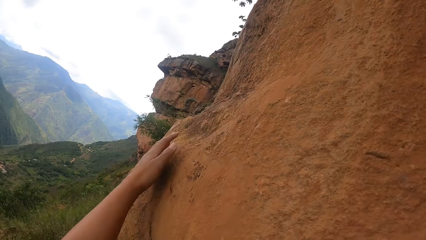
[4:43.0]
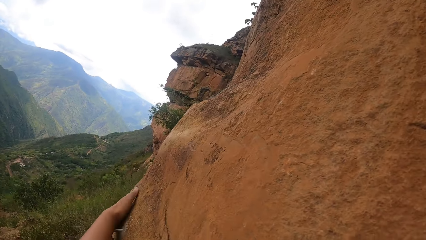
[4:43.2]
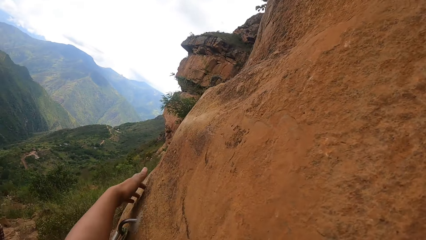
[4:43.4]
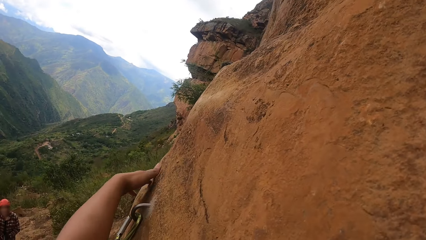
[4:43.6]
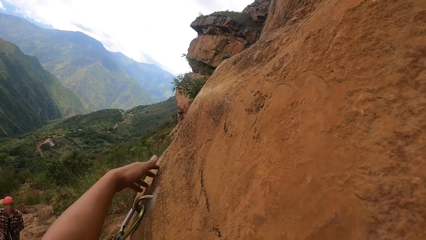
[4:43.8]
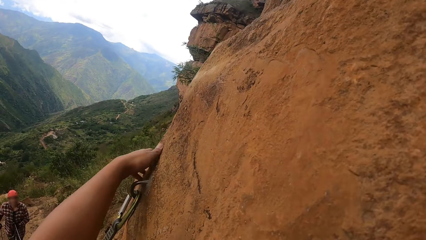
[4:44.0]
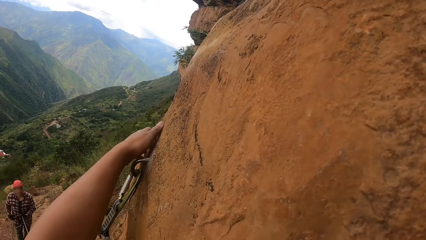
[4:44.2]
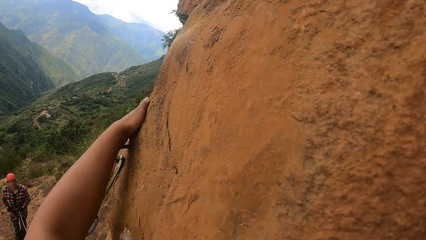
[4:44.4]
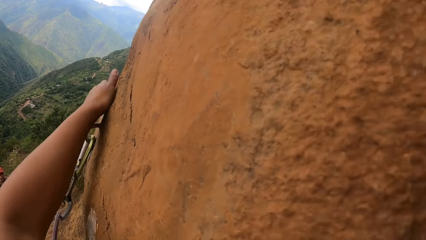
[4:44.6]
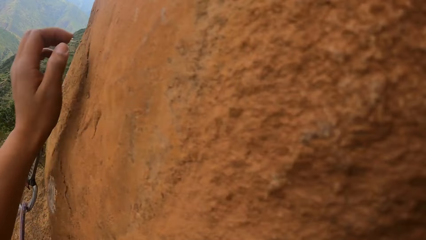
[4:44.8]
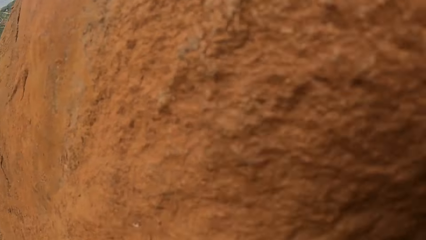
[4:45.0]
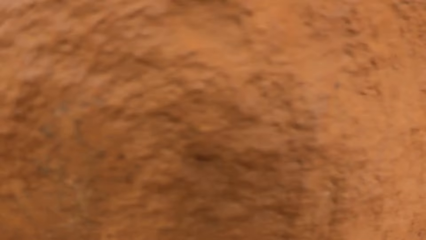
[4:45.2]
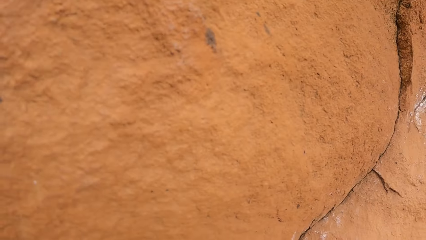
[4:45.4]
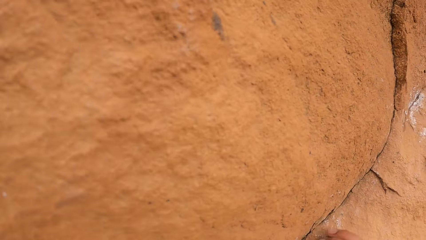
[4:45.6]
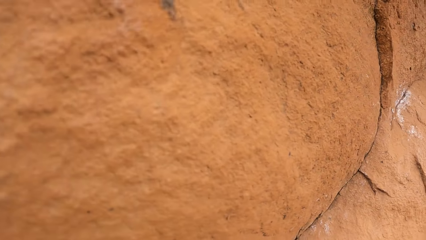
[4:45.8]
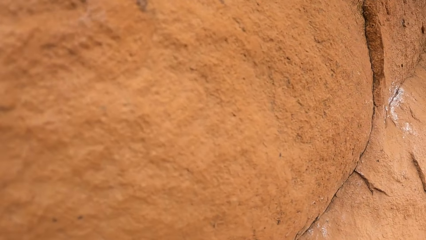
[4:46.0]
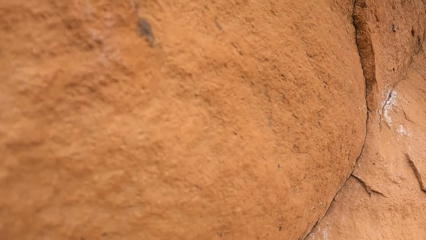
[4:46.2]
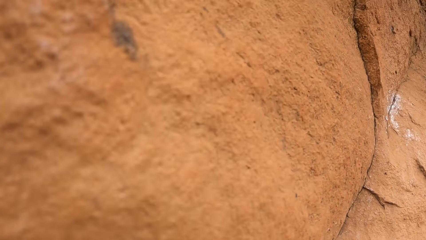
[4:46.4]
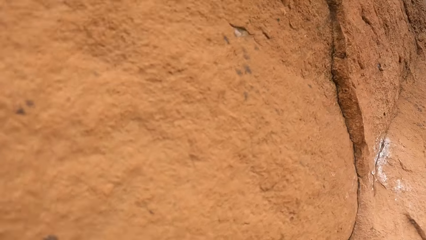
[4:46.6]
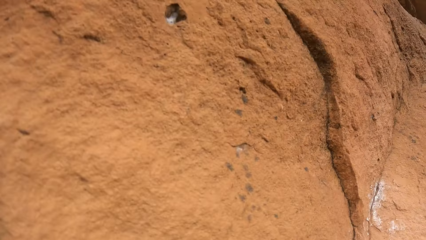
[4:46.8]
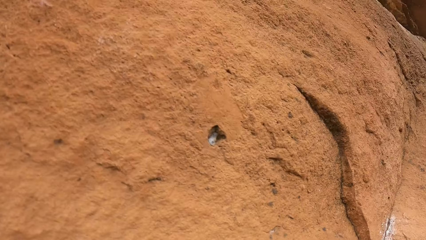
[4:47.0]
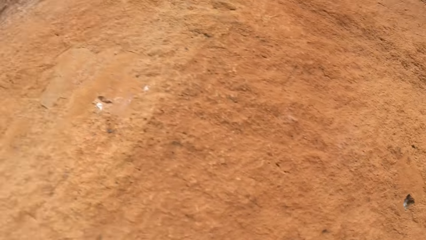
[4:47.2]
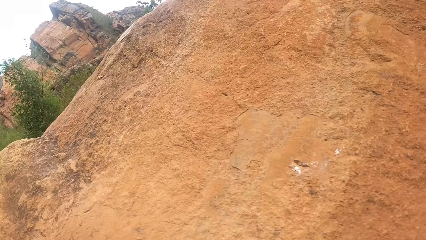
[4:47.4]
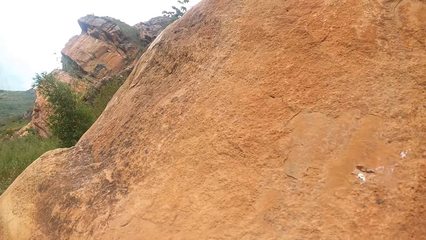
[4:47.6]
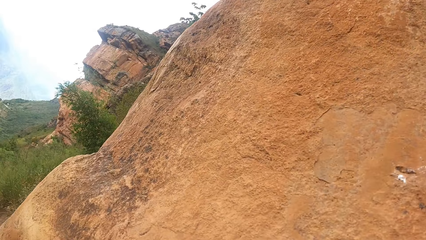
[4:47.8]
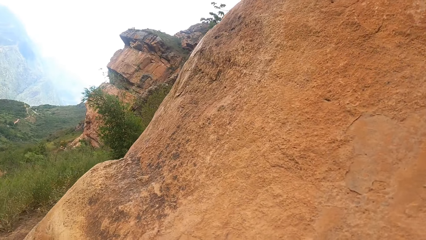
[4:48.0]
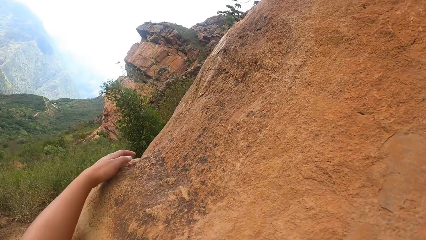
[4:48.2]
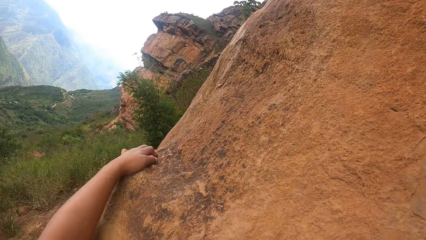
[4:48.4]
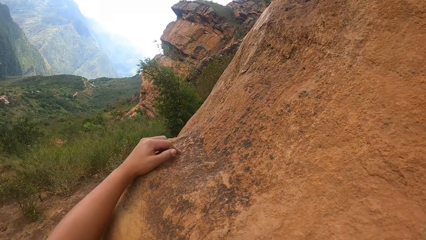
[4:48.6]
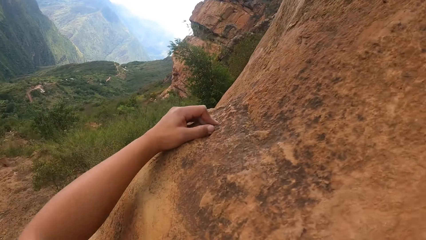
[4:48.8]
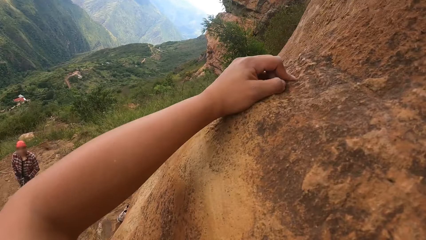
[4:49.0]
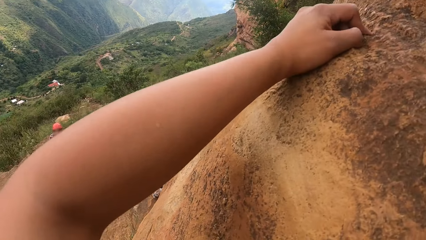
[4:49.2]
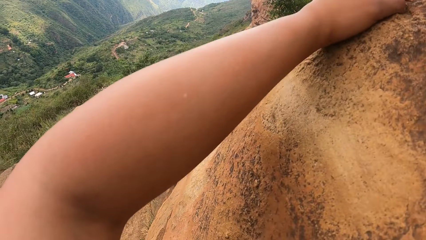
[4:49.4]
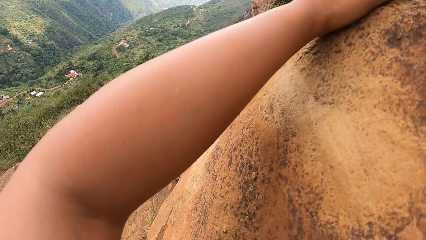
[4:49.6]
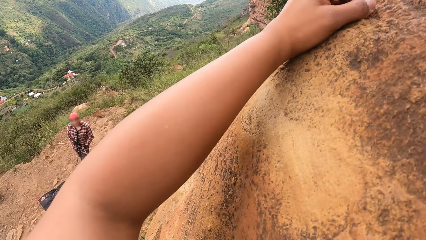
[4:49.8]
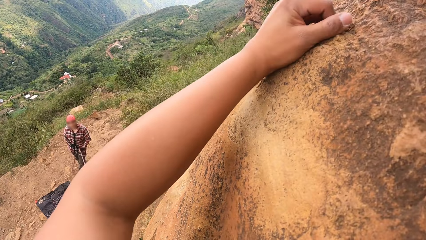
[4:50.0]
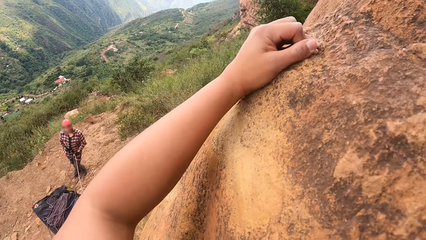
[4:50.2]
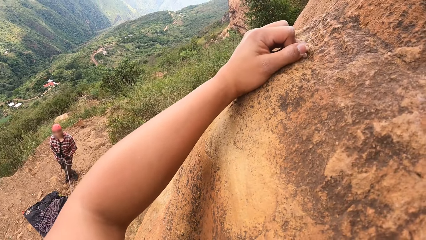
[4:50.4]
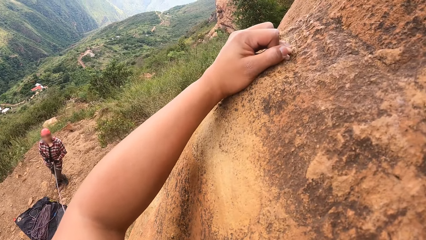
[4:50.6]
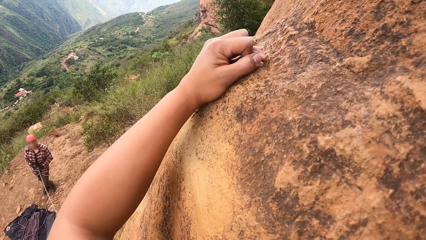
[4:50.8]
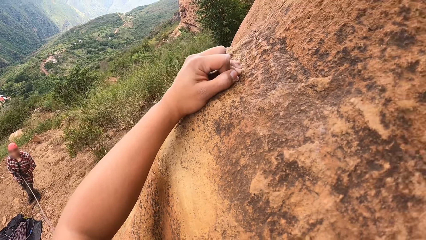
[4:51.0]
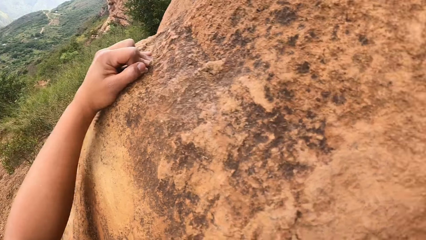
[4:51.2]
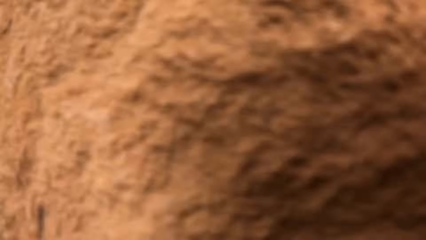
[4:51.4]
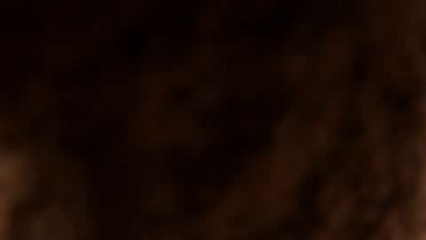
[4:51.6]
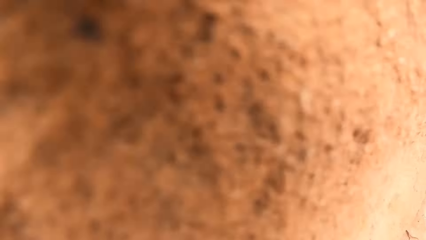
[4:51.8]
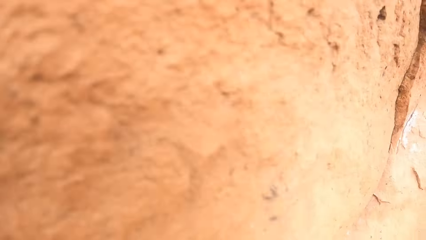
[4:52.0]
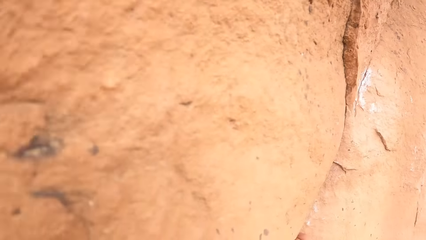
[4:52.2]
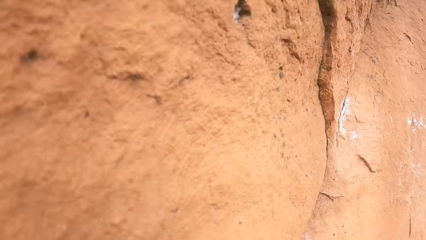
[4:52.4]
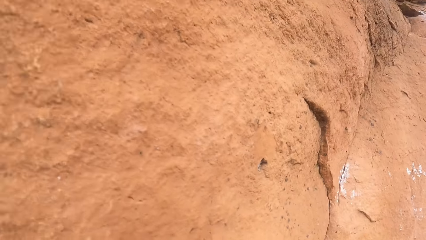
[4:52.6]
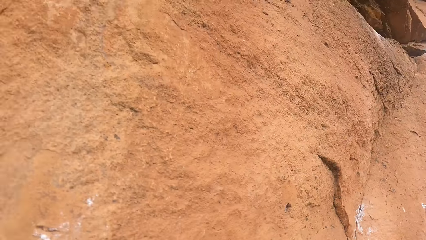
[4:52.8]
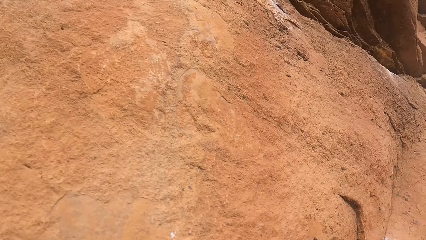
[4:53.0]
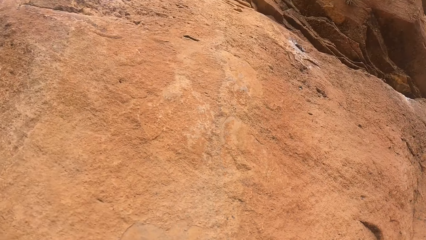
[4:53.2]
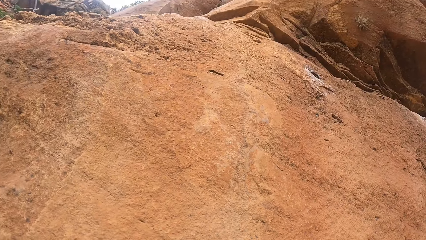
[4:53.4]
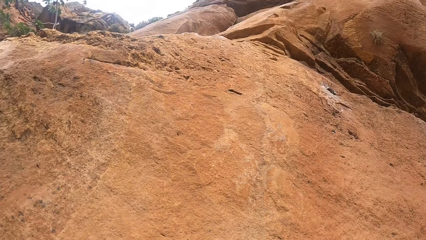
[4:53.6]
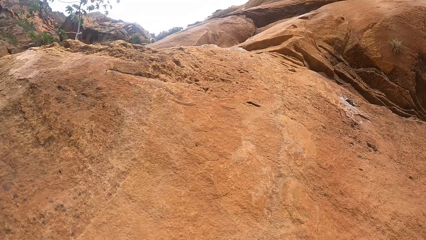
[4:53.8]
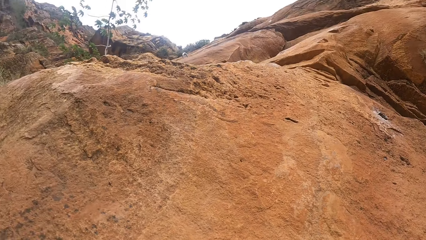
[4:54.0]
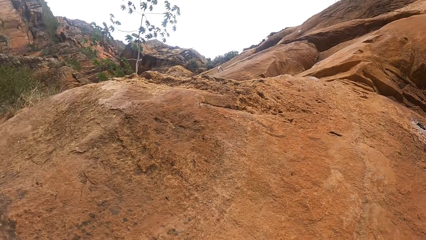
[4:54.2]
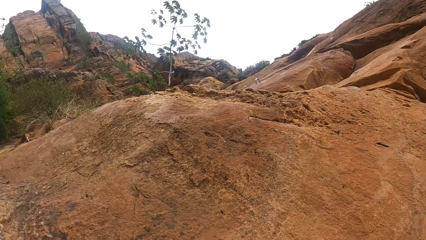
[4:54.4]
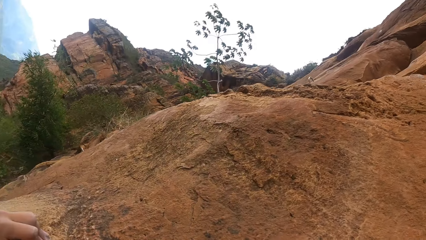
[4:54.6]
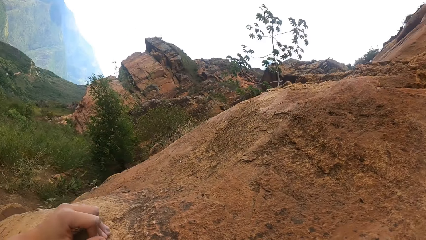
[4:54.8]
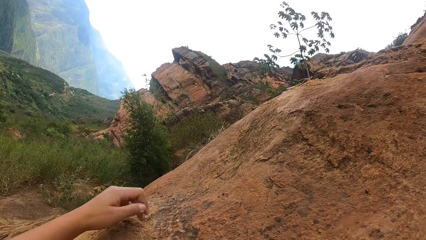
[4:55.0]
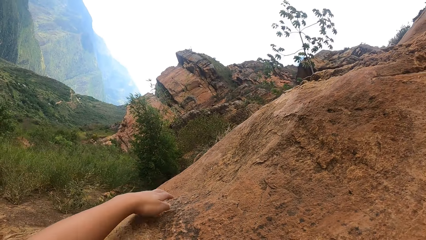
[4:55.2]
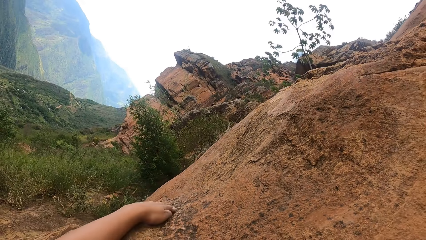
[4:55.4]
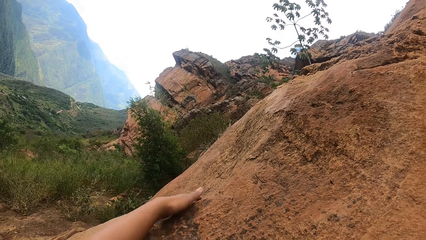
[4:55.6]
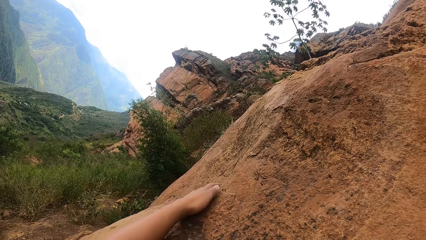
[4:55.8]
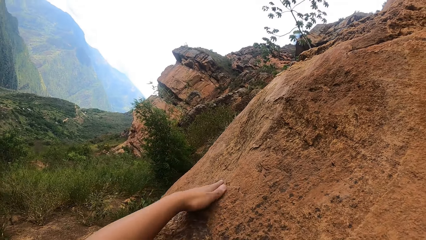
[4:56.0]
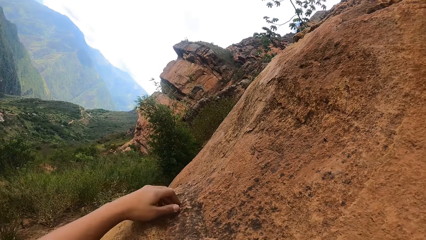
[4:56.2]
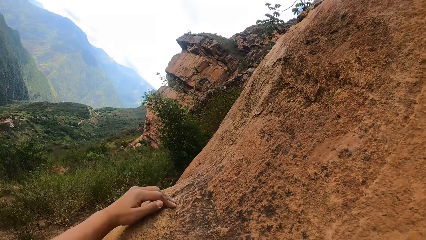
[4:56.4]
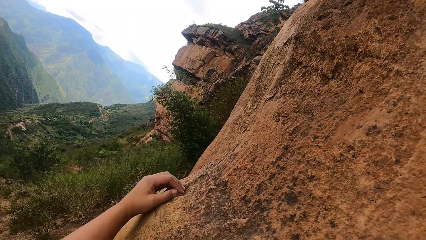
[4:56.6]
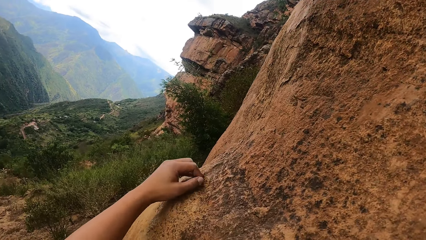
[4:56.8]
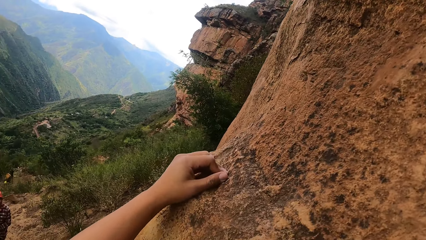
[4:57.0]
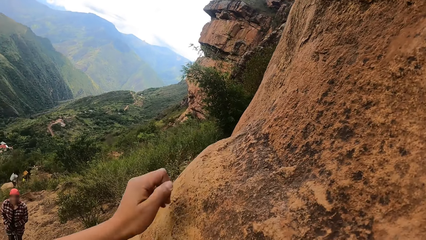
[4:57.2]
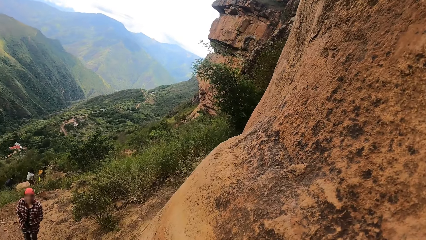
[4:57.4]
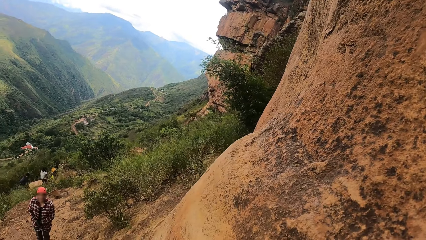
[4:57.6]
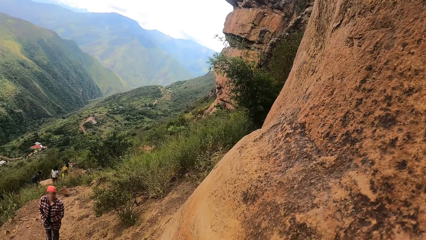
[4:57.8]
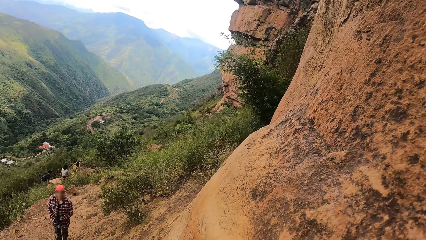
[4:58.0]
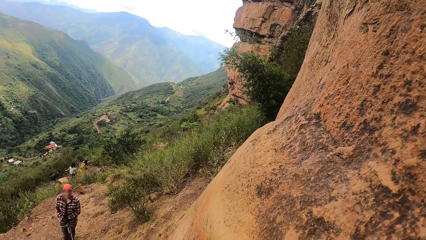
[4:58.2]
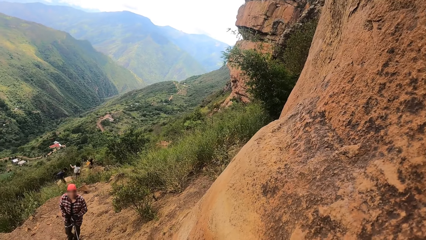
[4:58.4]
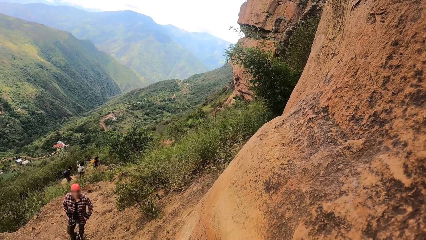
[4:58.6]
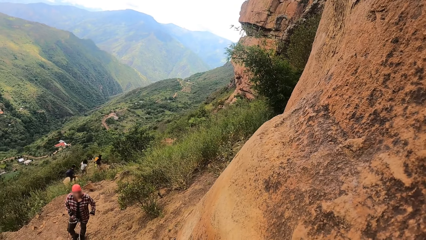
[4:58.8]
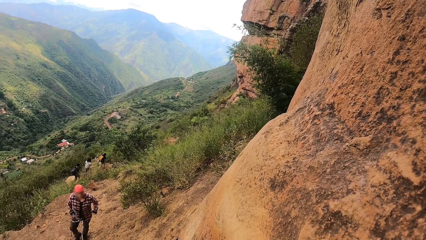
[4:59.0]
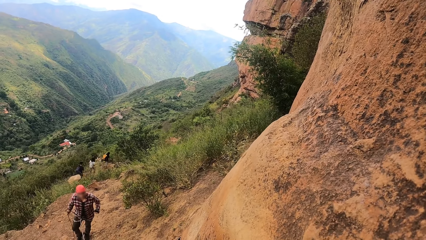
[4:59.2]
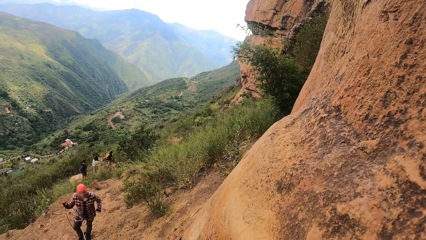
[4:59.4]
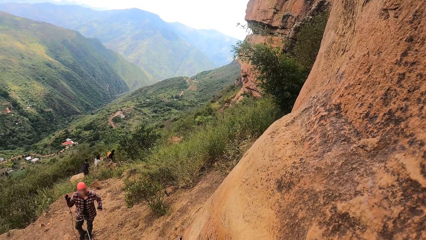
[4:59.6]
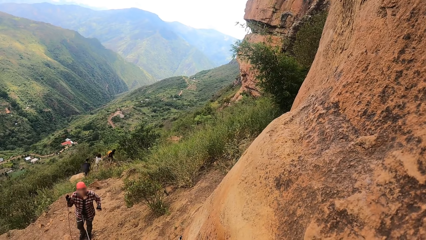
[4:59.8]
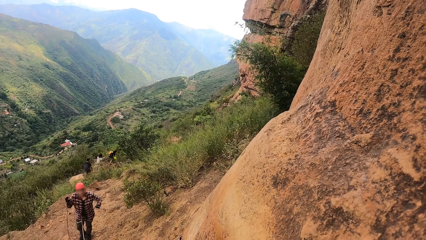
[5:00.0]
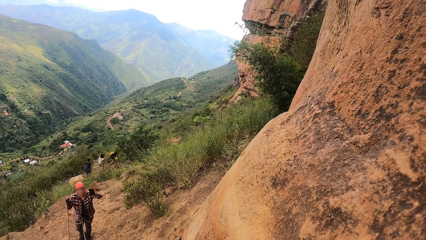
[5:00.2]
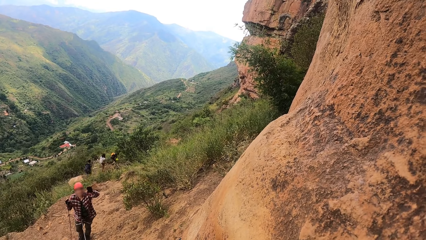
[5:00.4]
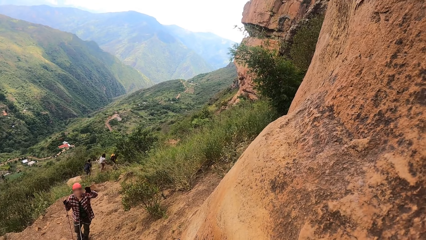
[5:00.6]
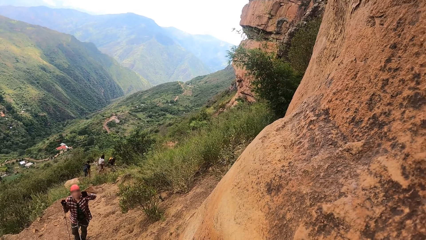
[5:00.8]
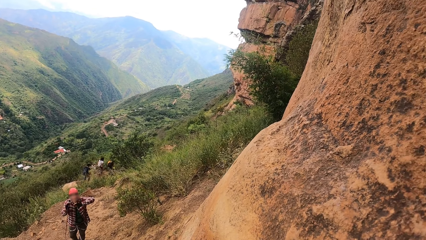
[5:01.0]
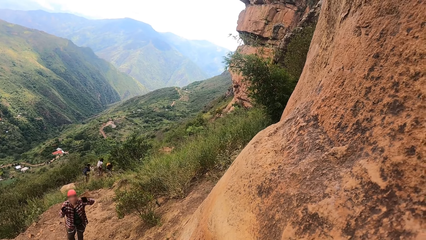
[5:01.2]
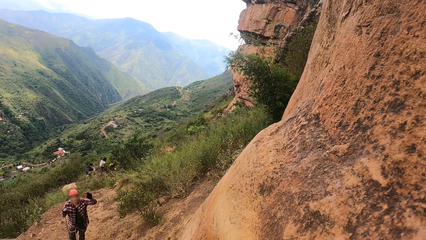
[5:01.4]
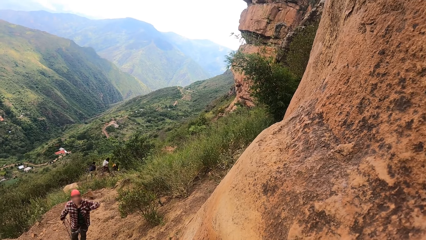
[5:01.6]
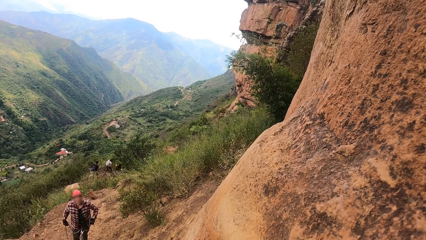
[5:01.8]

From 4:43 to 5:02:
The camera wearer clings on a rock cliff. They interact with a woman. They cling on the rock cliff. They interact with the woman.
